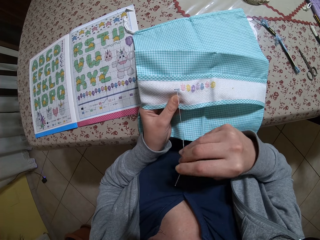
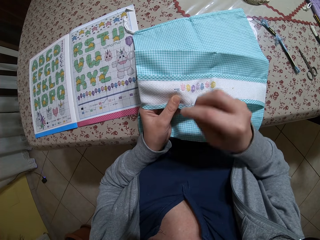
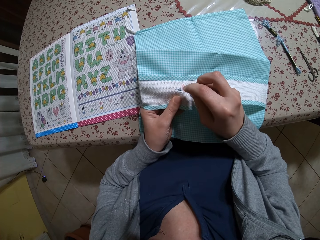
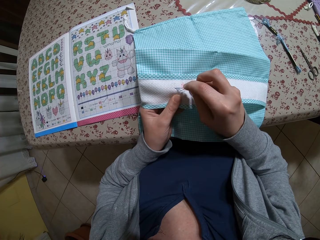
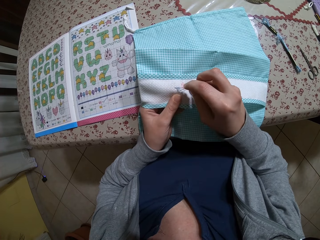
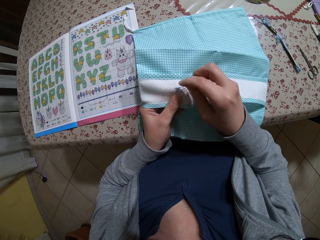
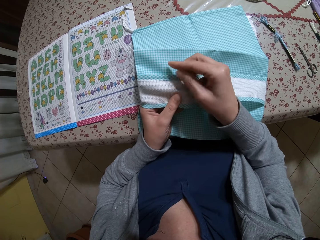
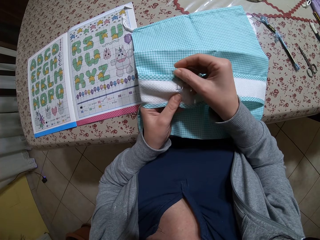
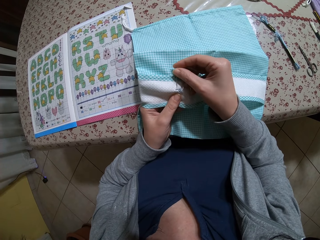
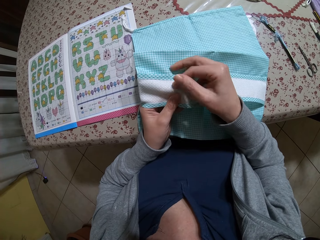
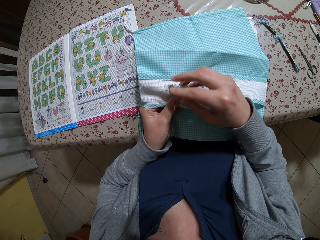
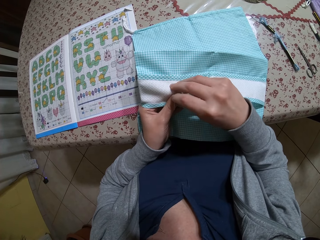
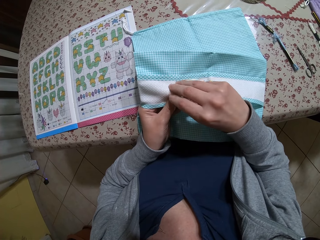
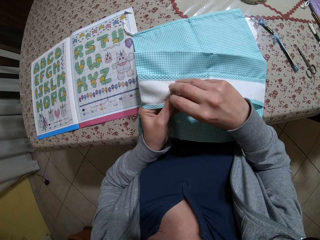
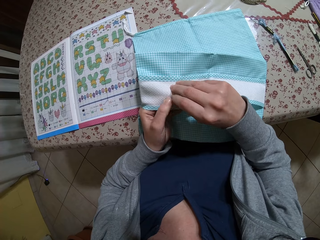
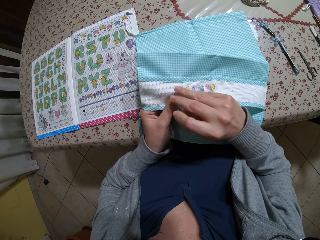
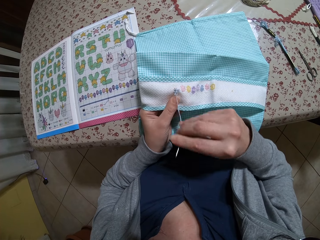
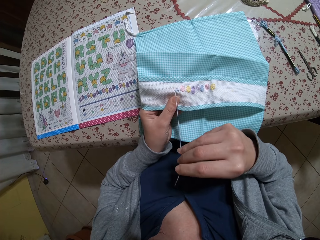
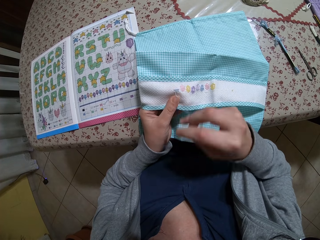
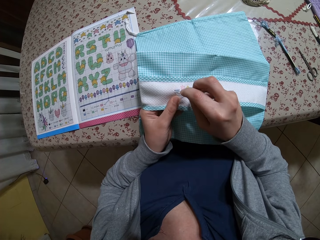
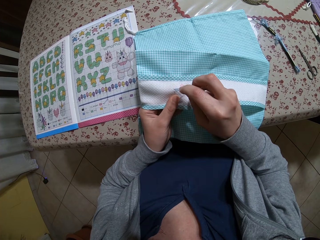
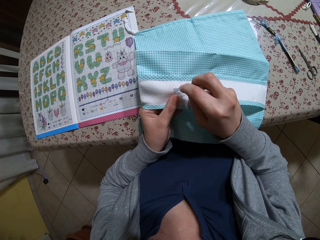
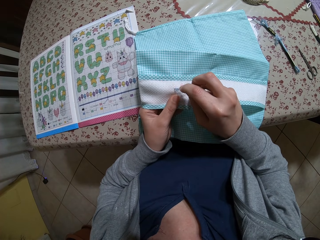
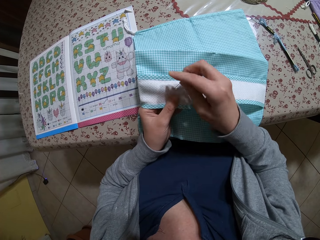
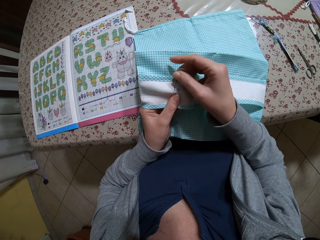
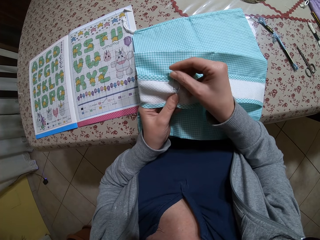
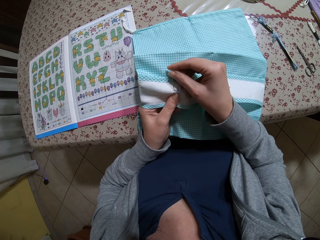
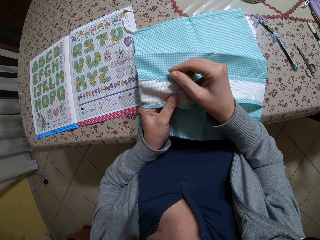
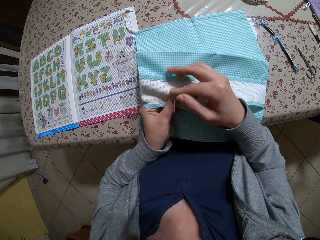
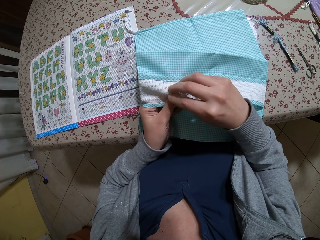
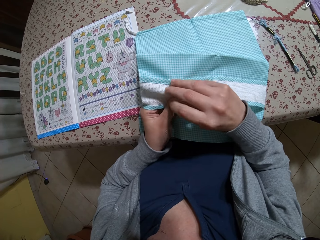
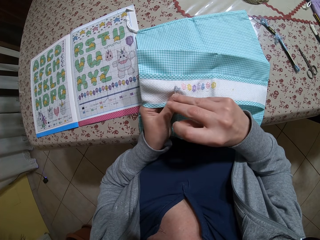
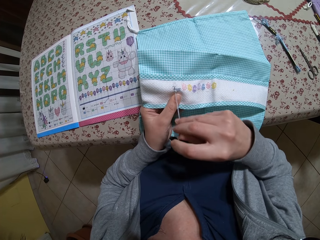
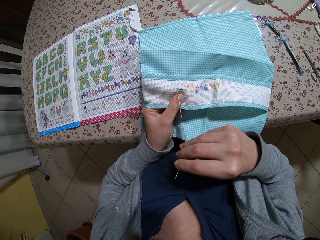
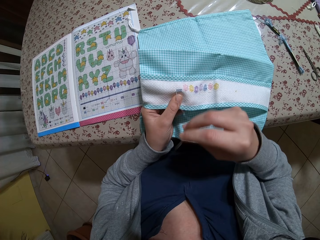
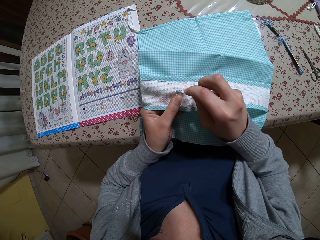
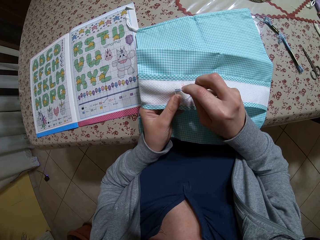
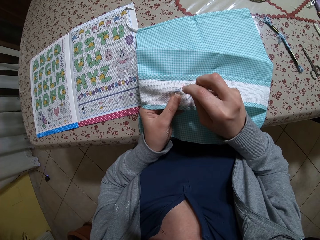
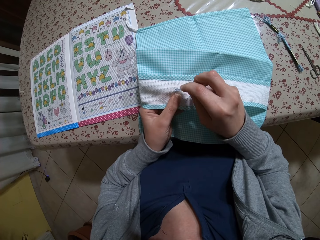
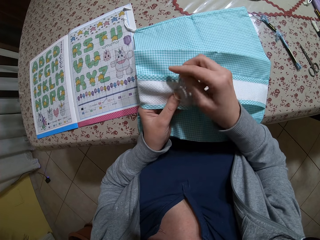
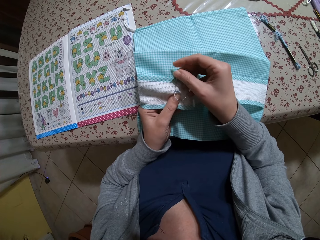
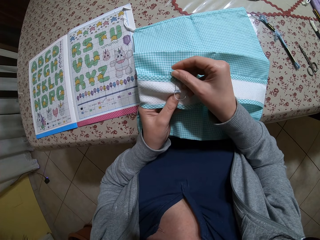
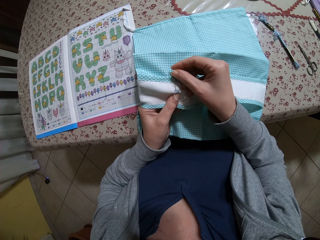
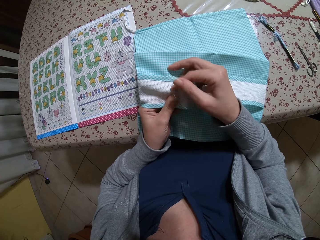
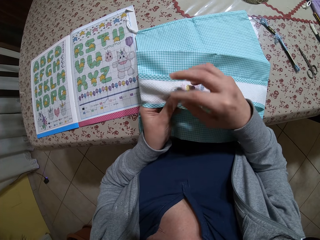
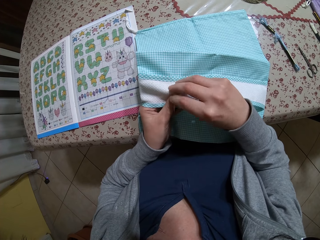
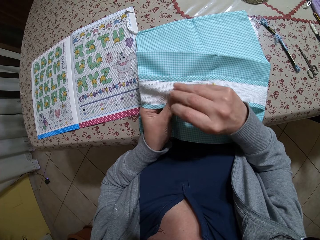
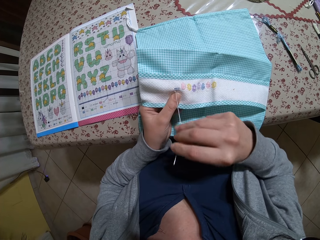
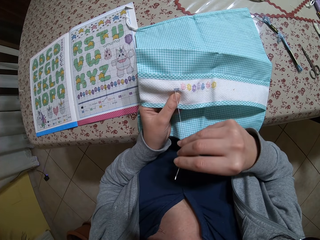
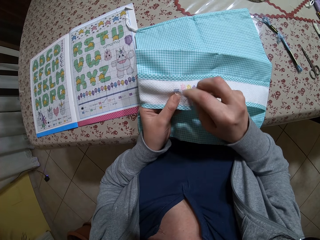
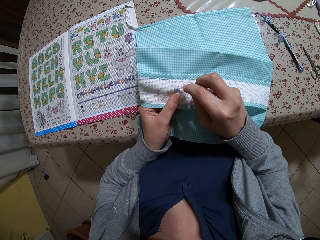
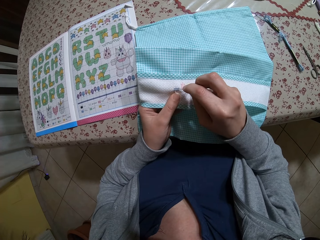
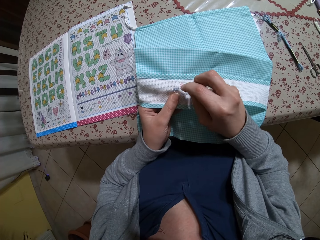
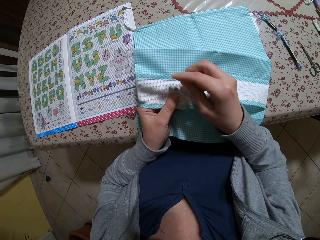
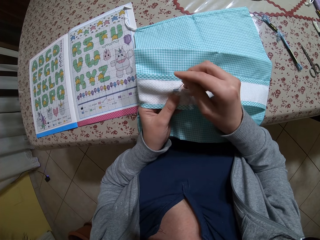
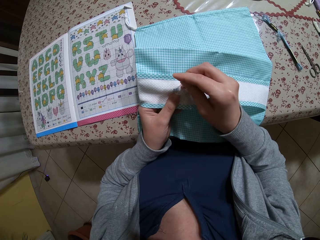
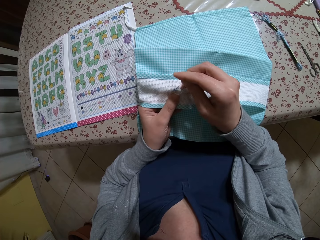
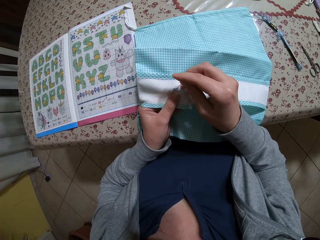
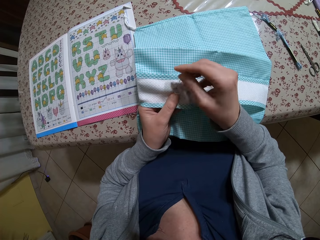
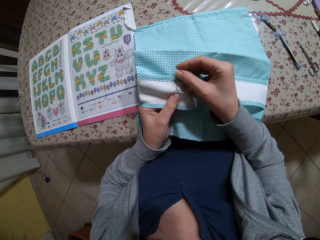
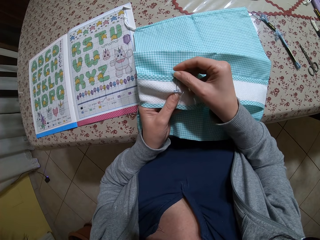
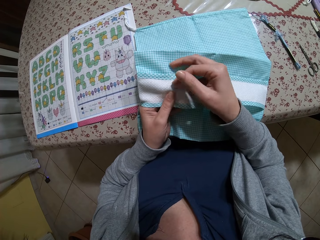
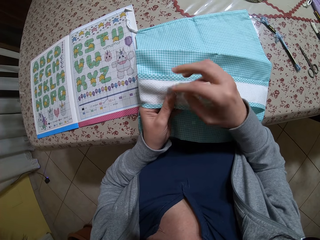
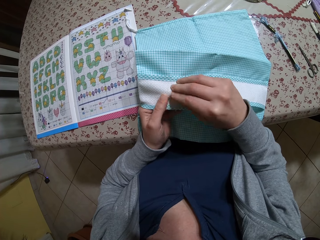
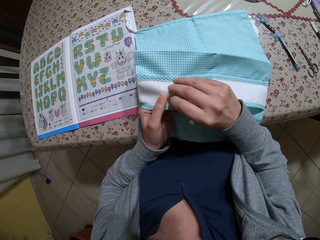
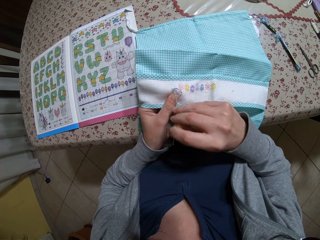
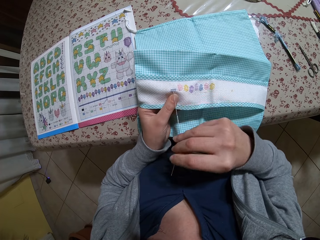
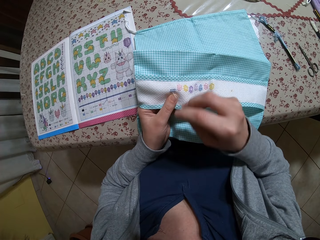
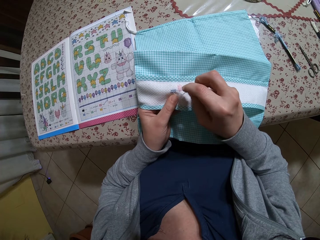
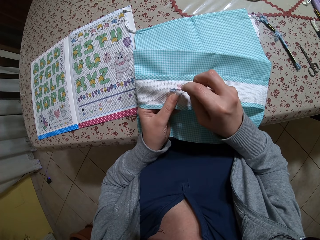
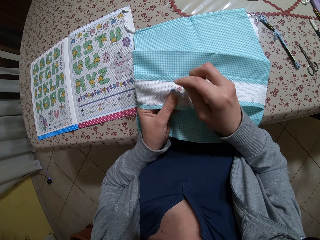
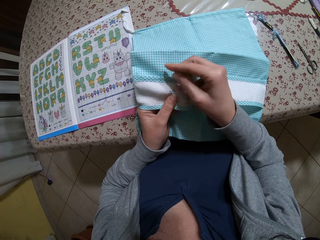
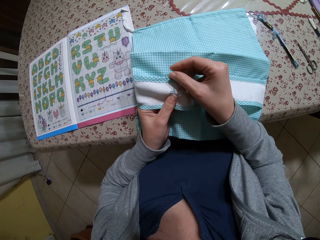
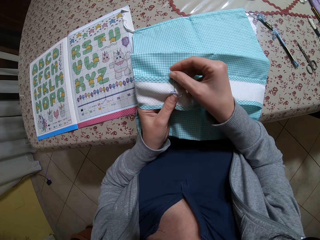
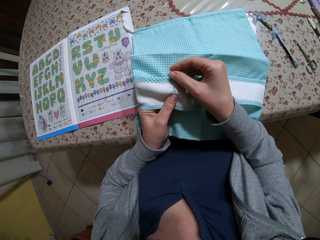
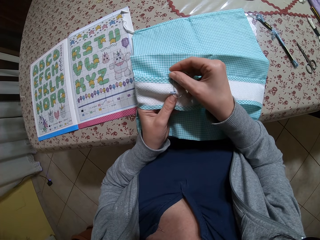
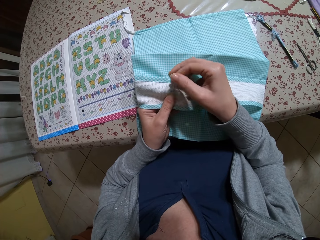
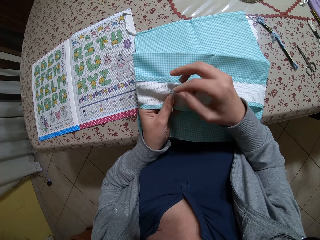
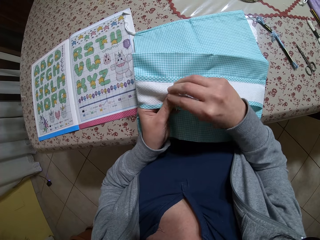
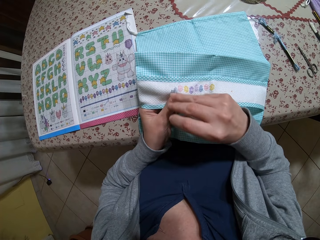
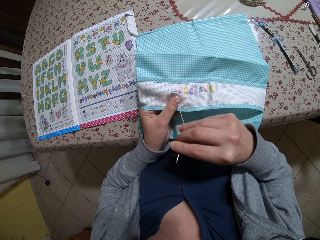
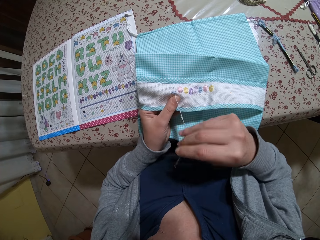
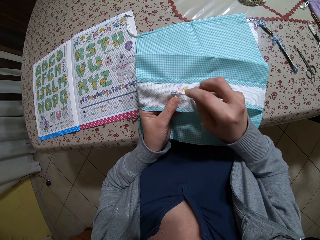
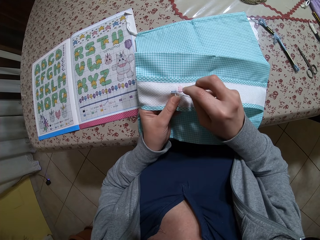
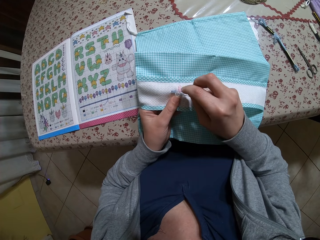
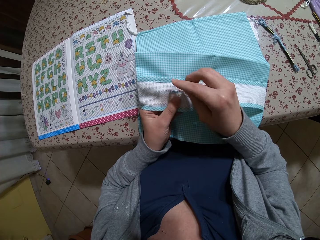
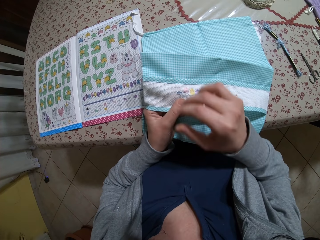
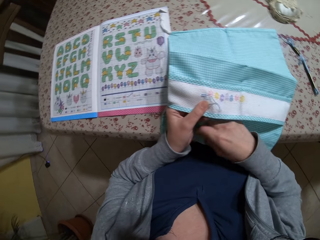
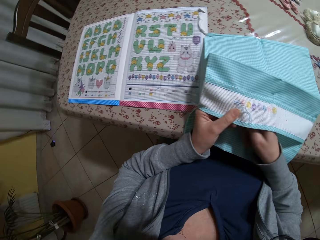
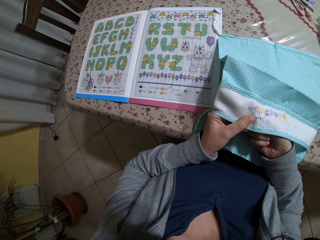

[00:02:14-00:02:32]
The camera wearer starts to hand-sew the fabric.

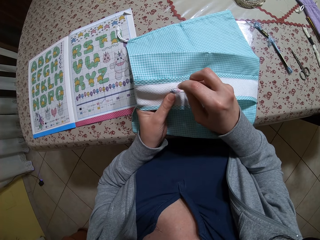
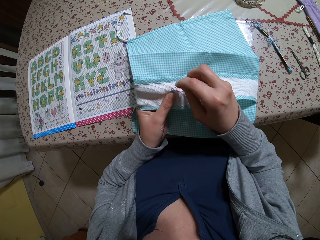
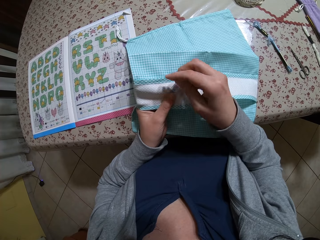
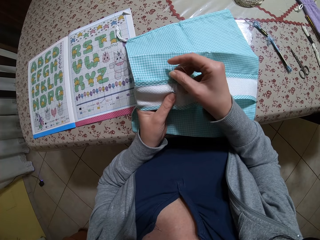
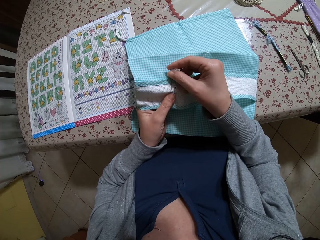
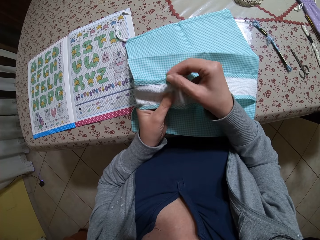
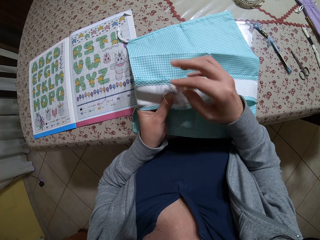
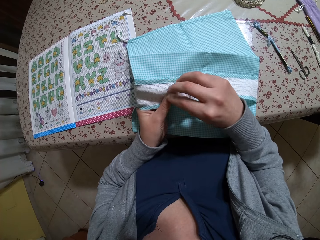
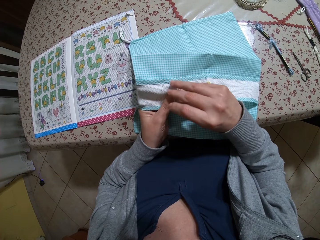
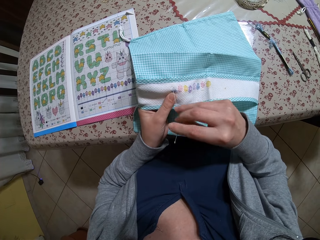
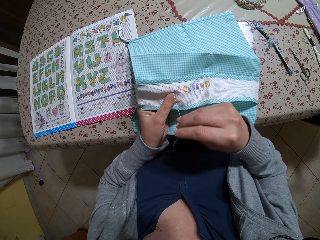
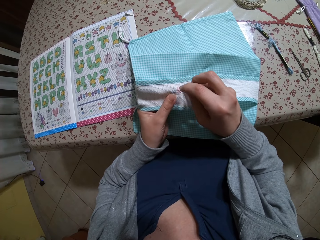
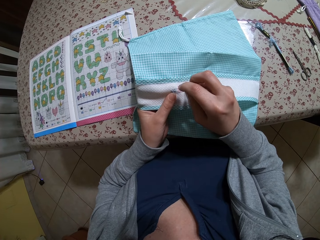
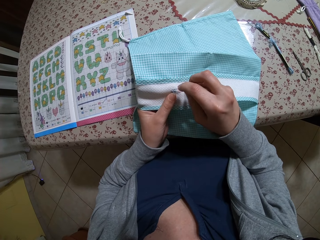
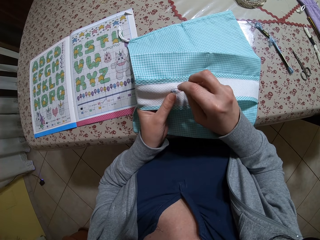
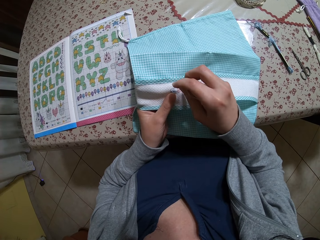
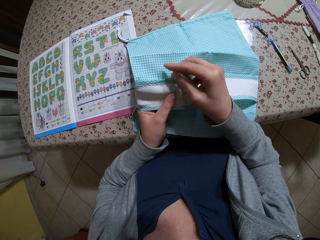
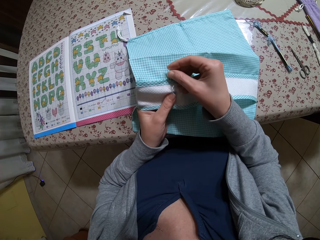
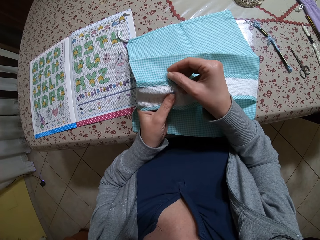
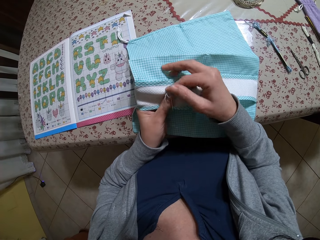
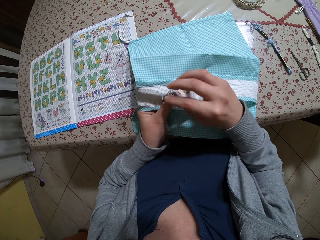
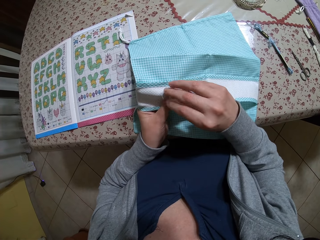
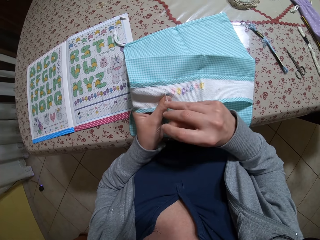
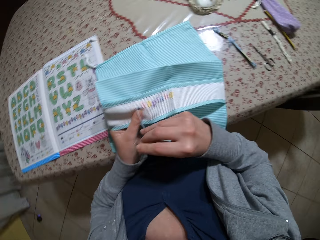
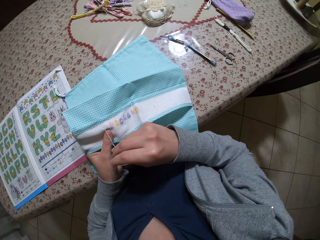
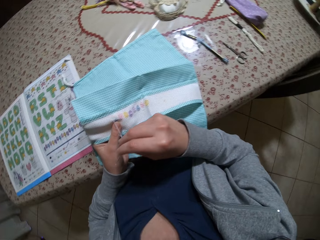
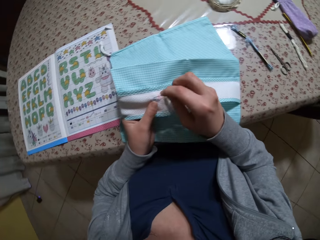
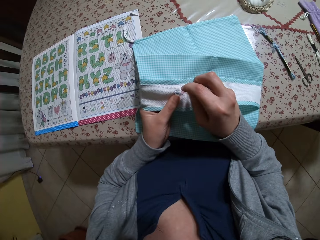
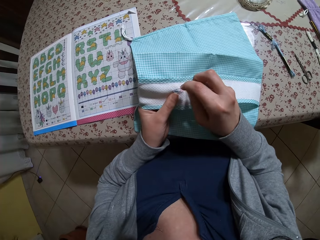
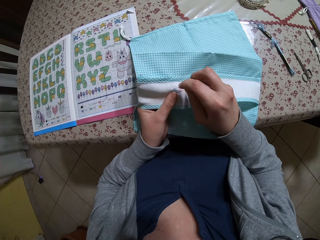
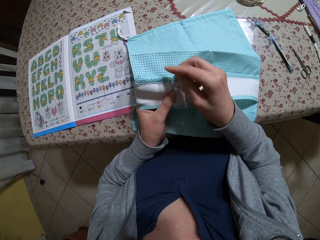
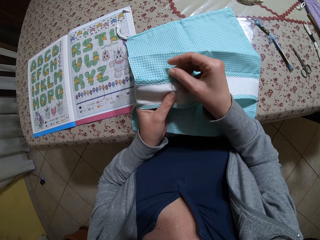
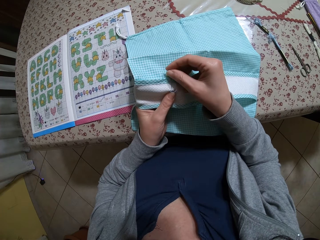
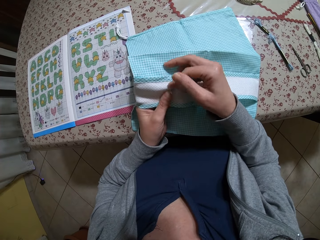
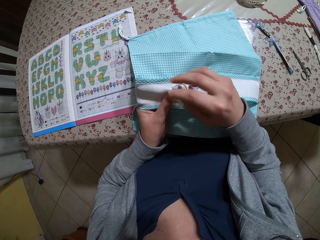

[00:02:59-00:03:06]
The camera wearer pulls the needle.
